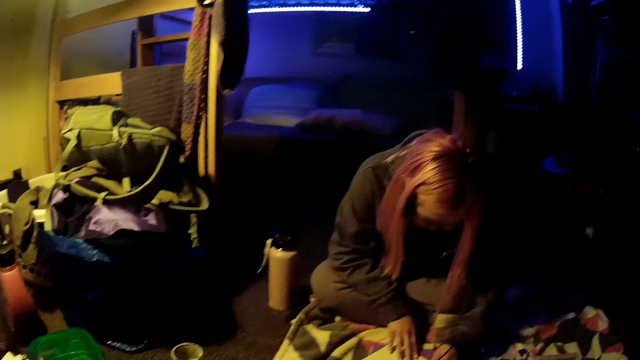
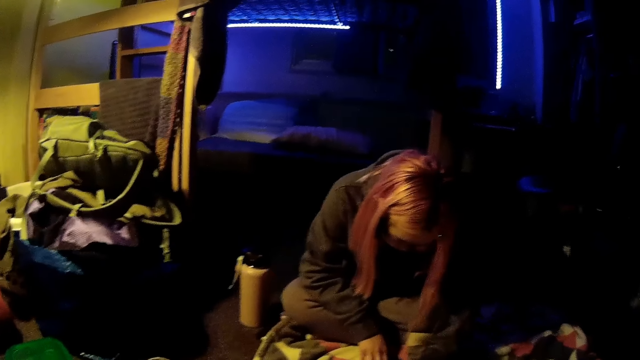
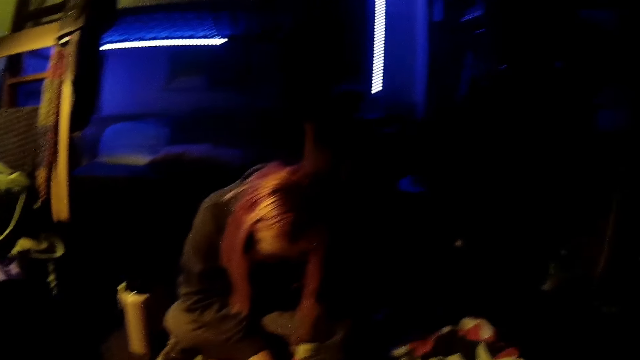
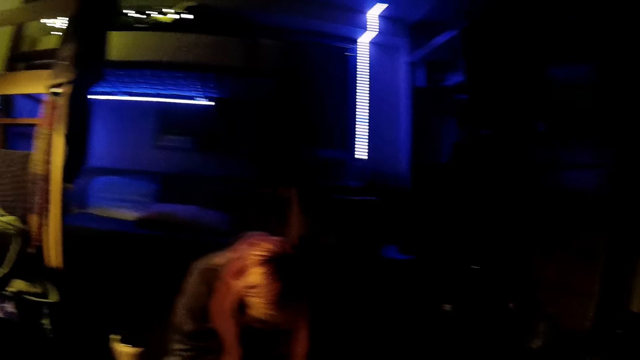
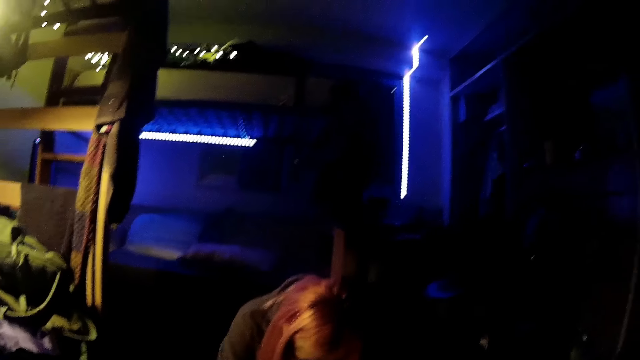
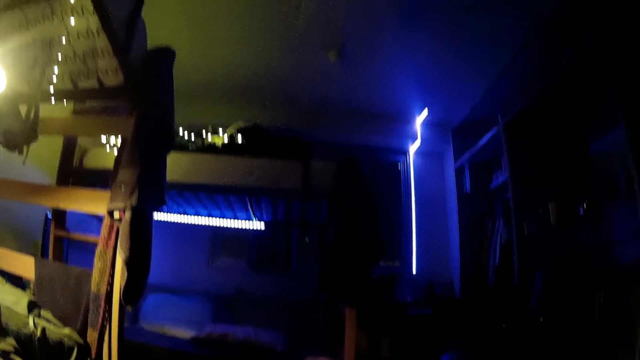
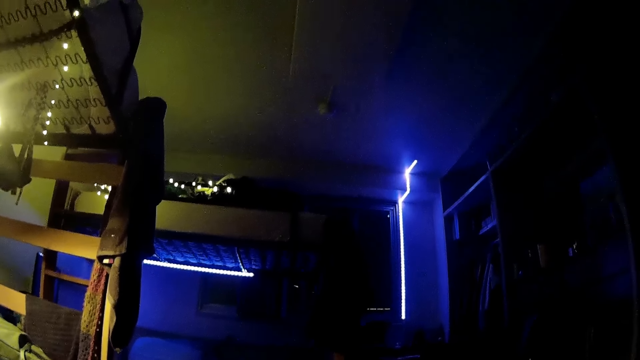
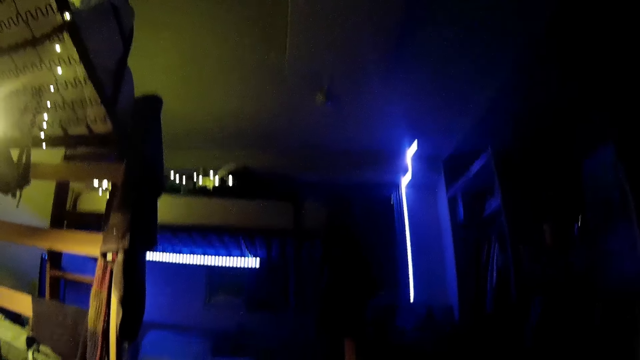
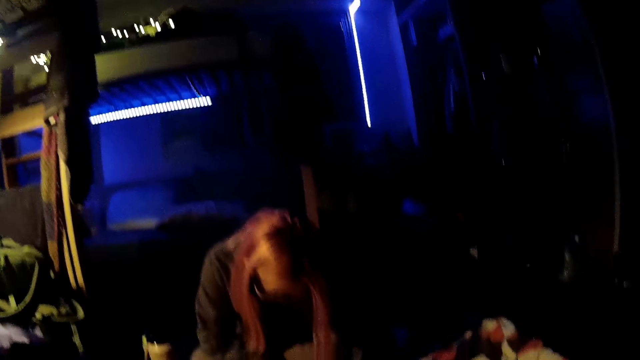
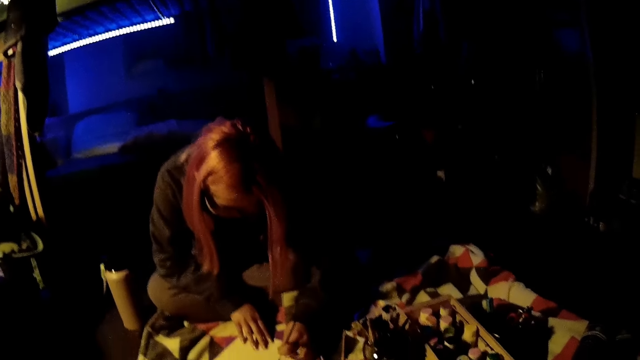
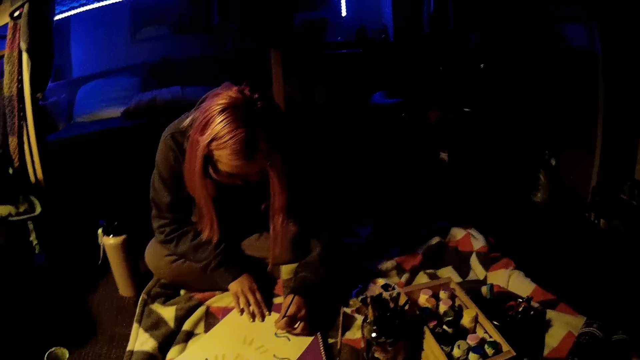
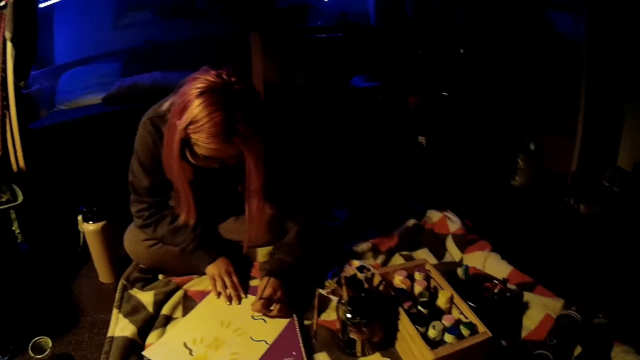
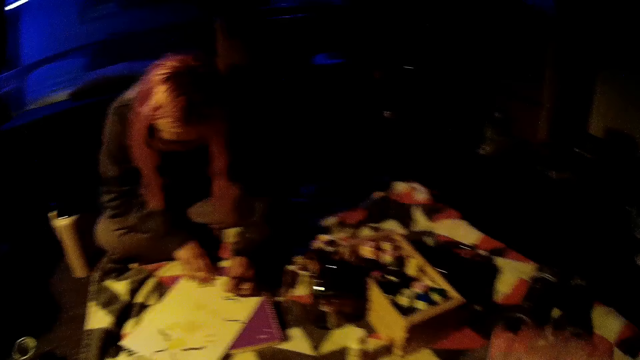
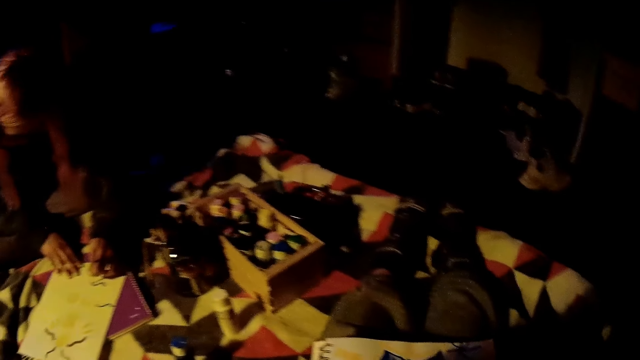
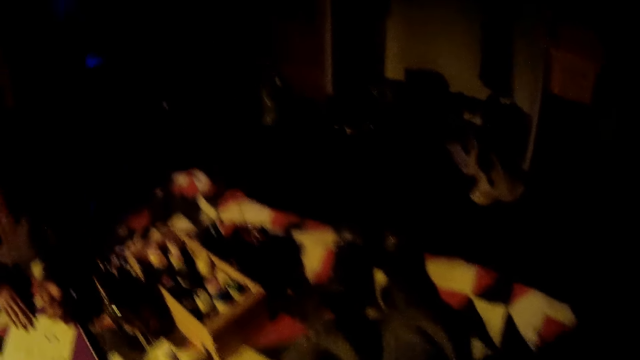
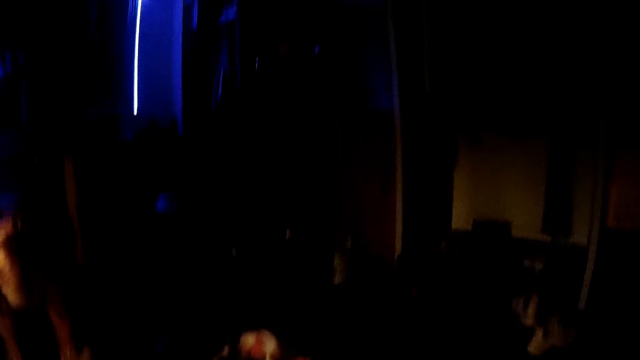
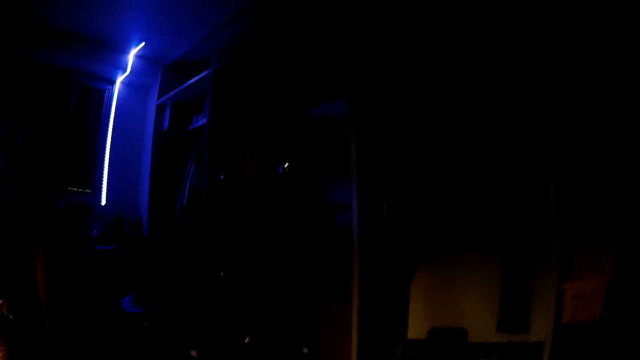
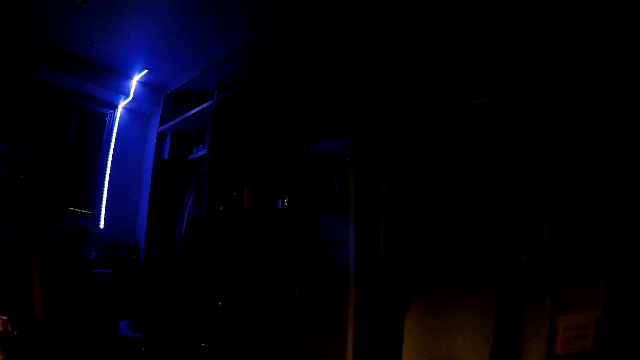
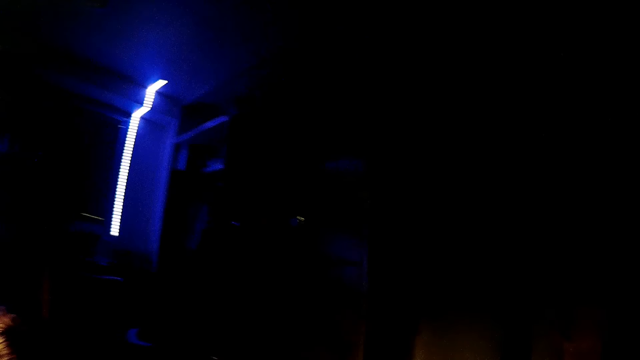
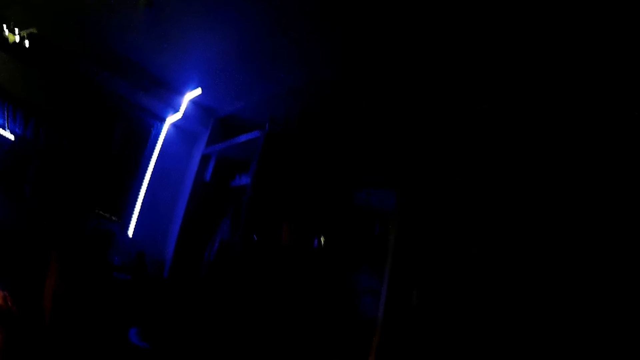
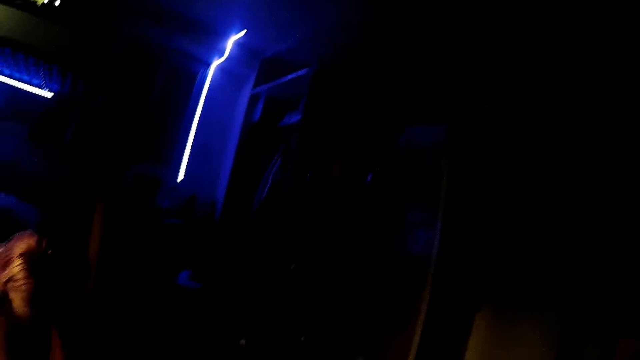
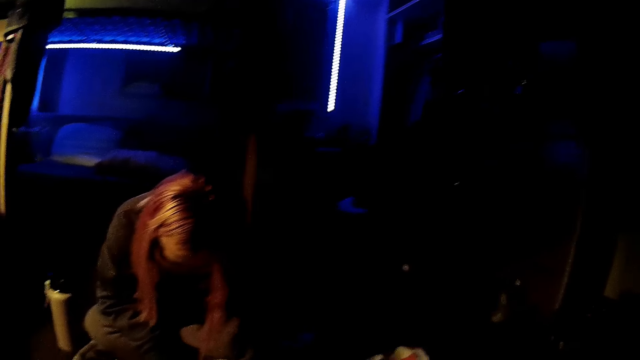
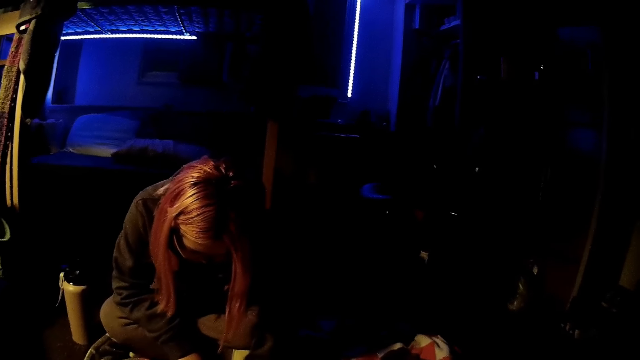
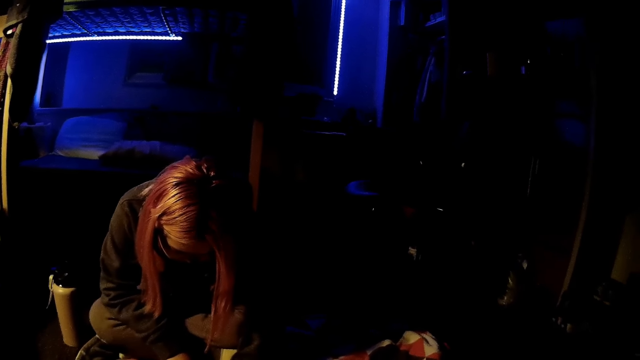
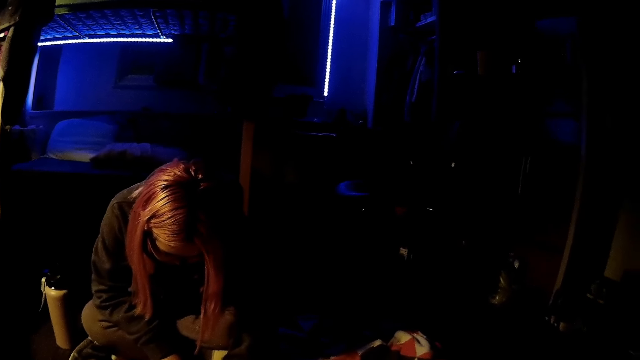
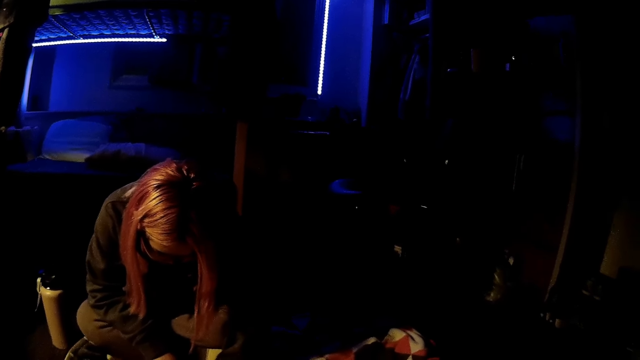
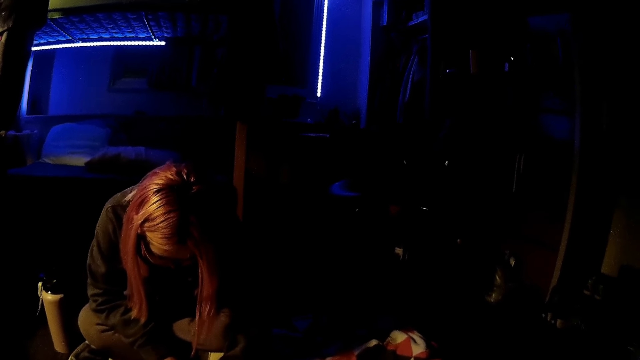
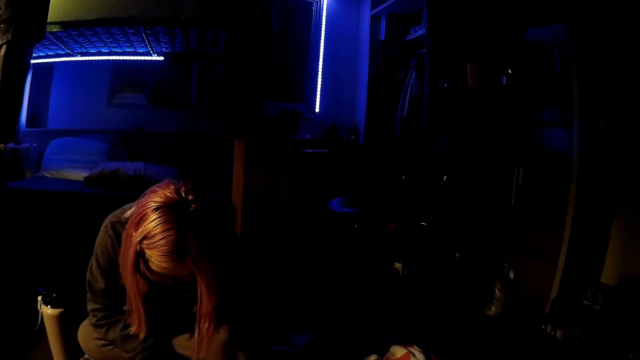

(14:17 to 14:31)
The camera wearer looks to the right. He looks up, looks down and lifts his hand up. He stares at the snake light. He looks at a person.

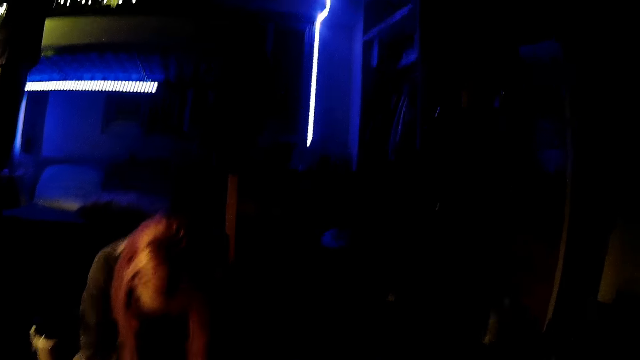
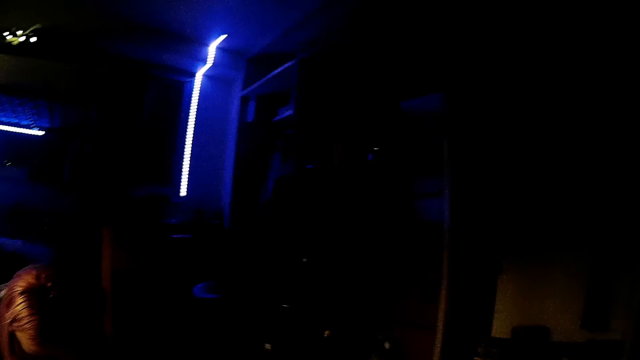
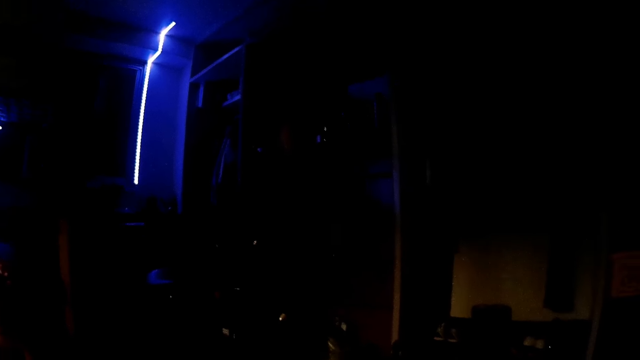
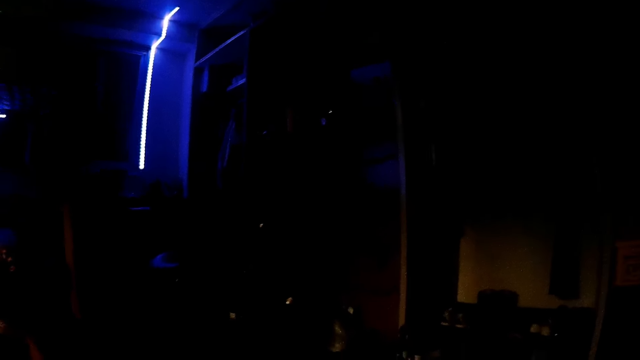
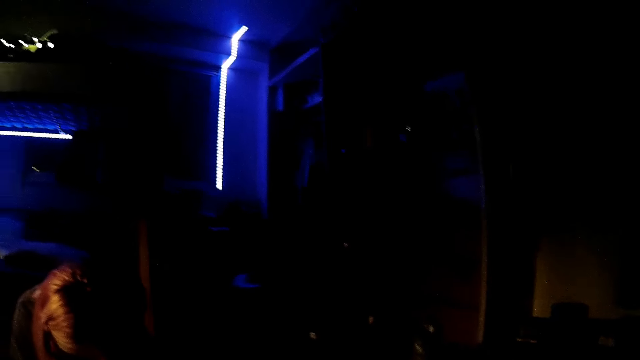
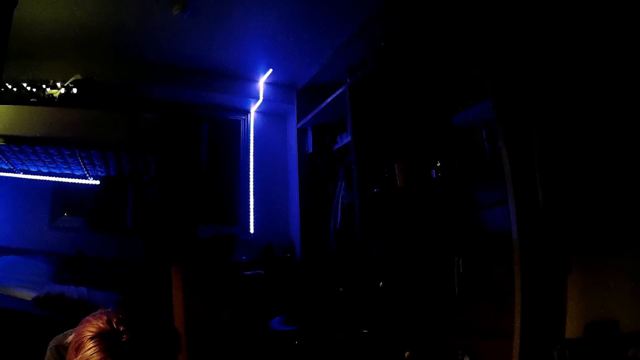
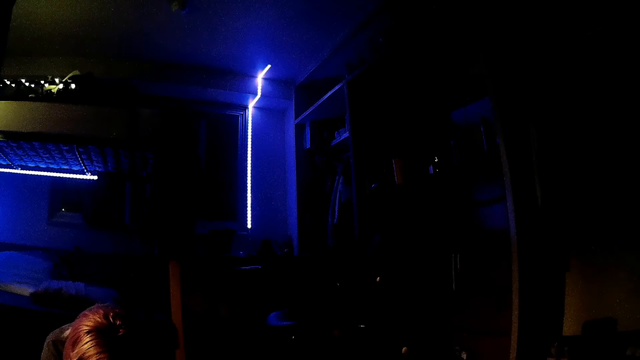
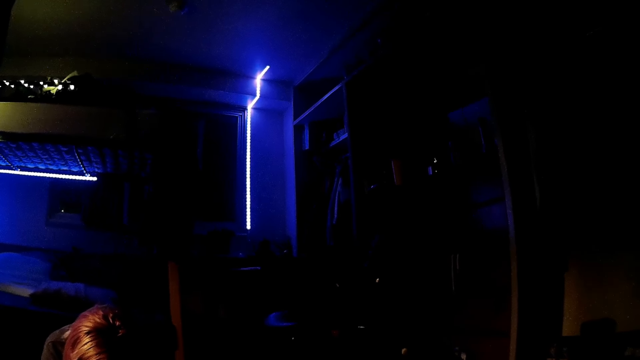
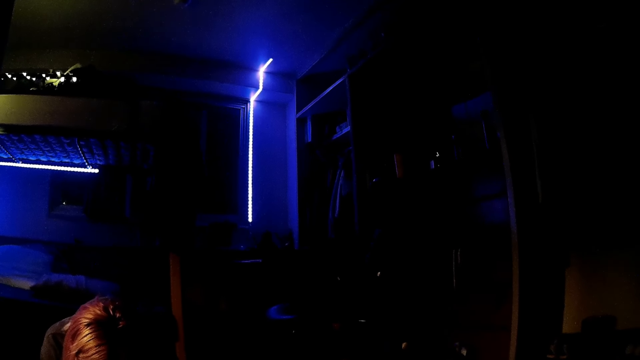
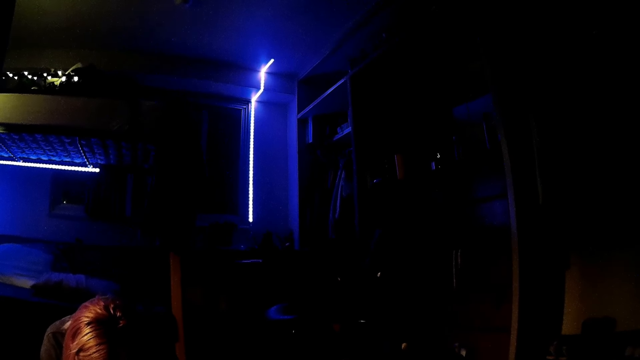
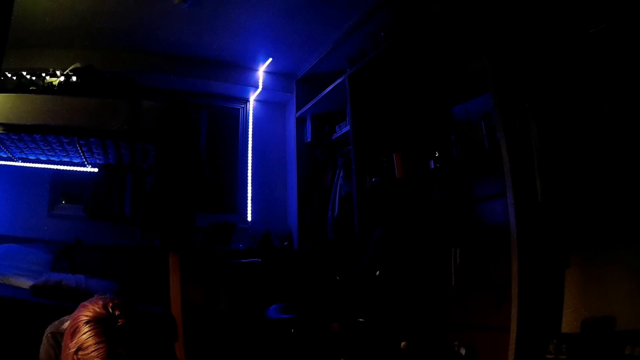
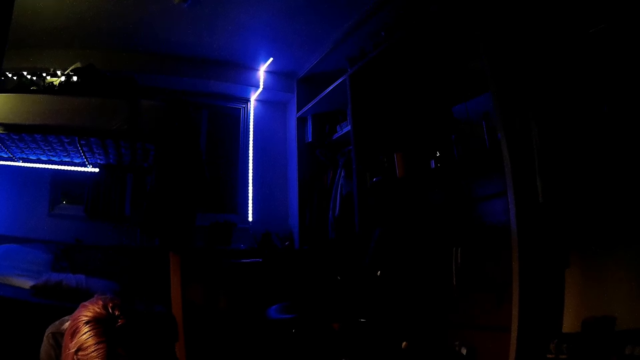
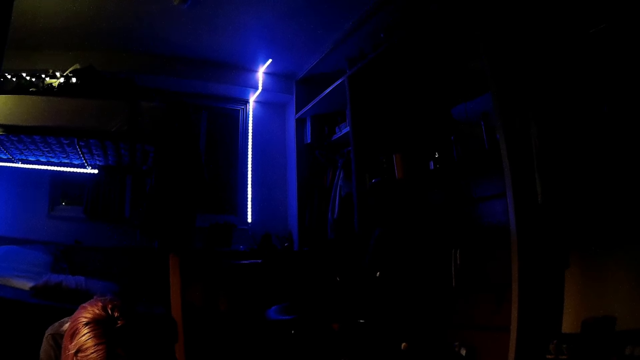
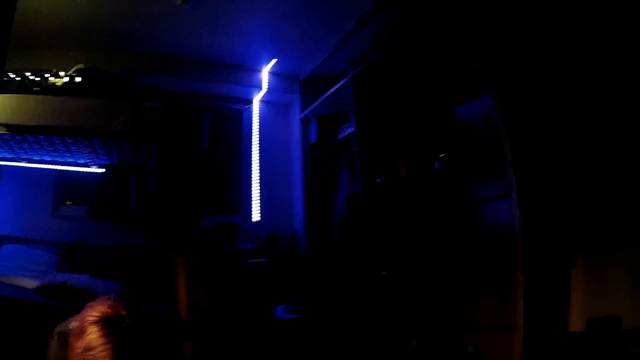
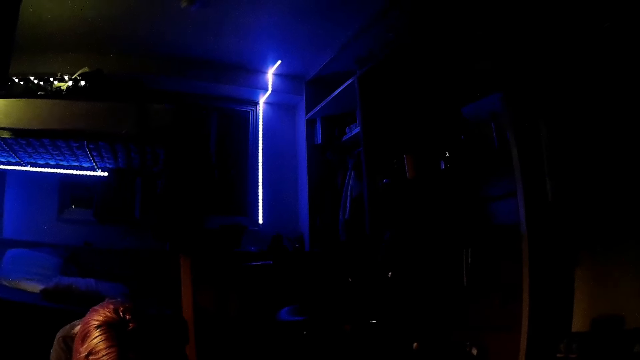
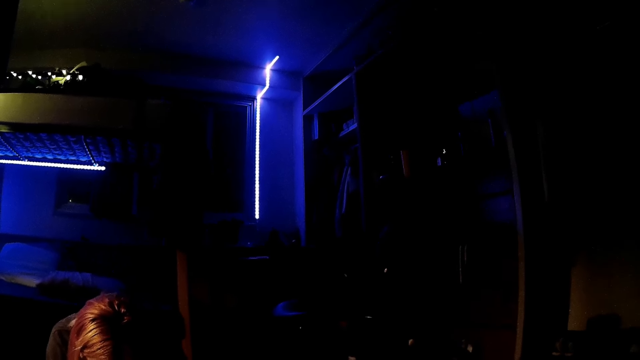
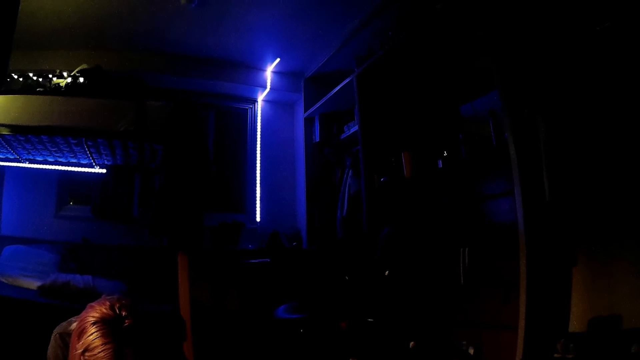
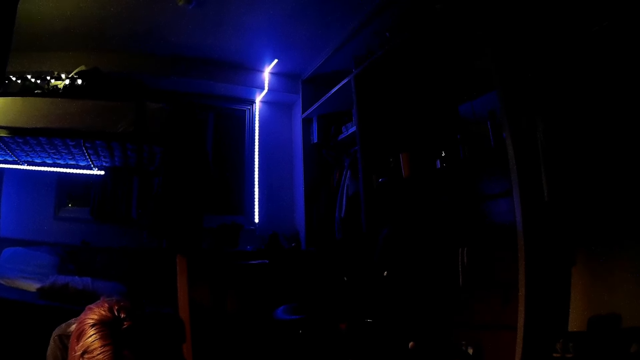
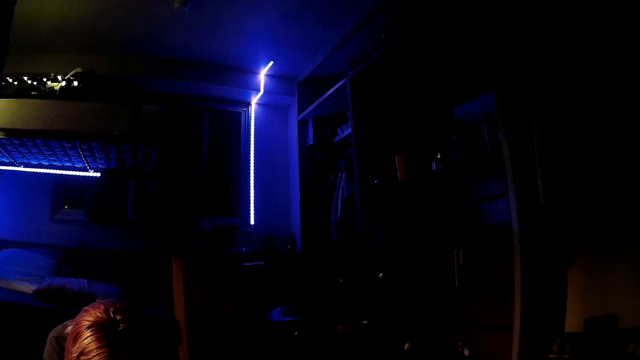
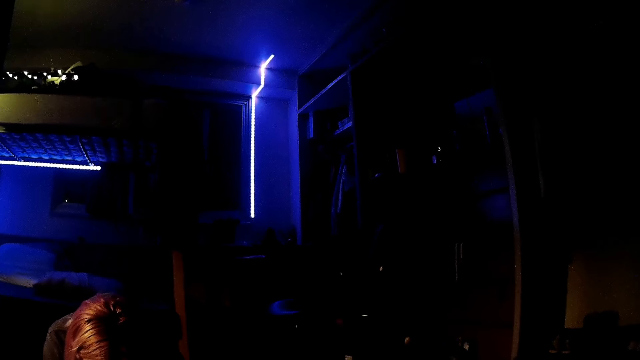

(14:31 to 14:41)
The camera wearer looks to the right. They talk to a person.
